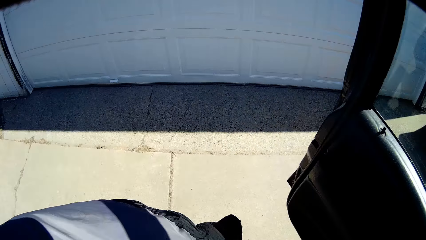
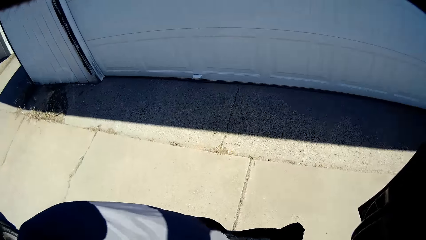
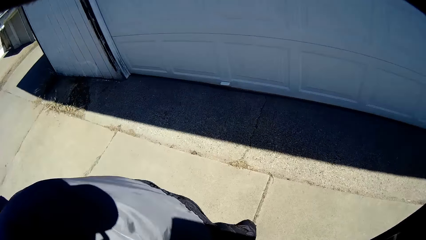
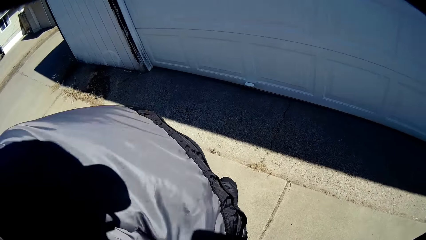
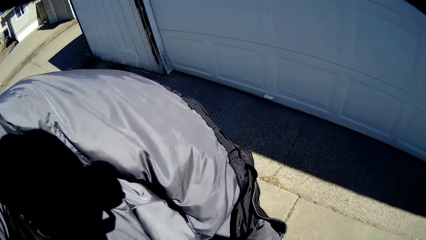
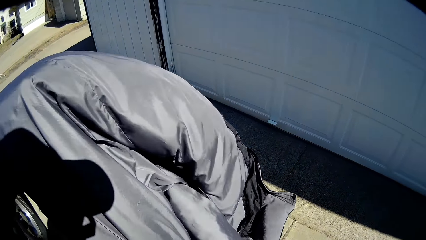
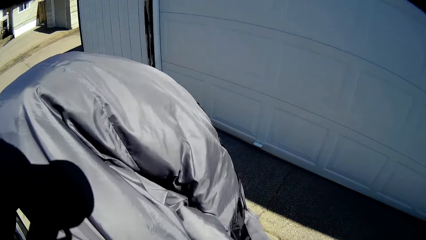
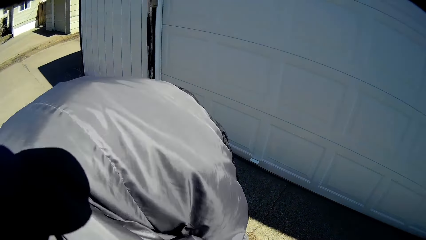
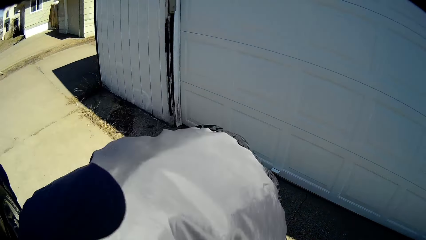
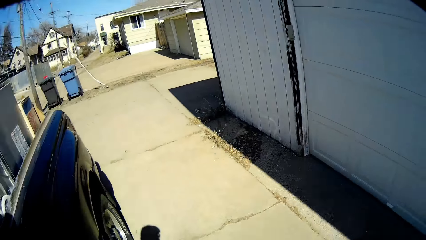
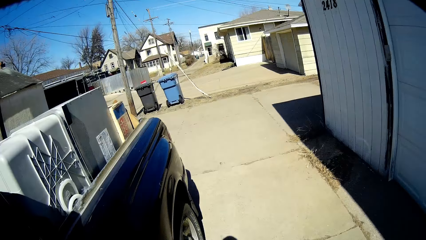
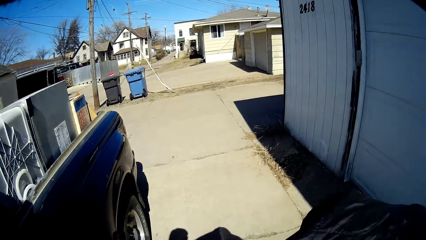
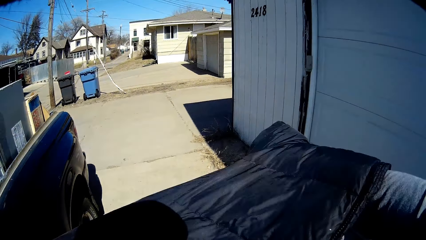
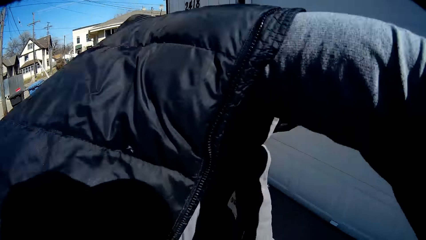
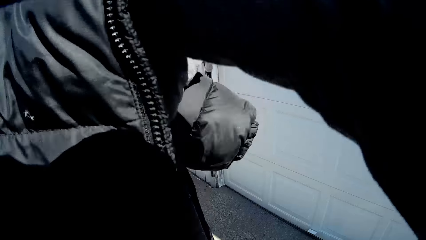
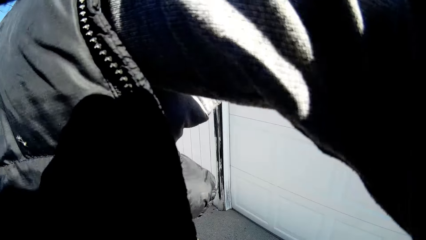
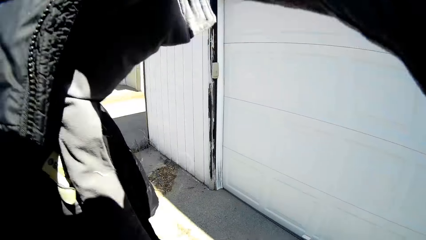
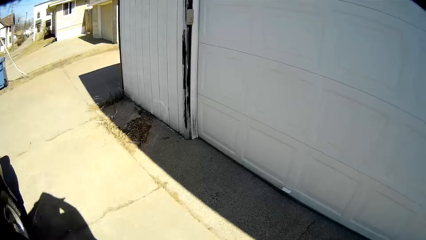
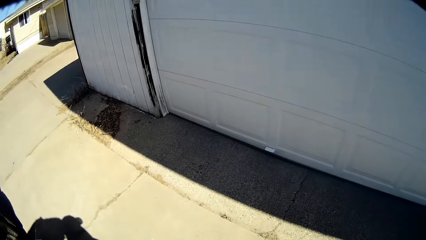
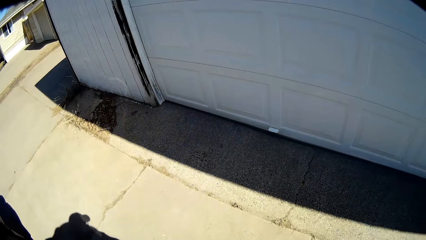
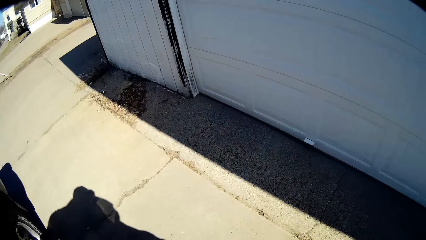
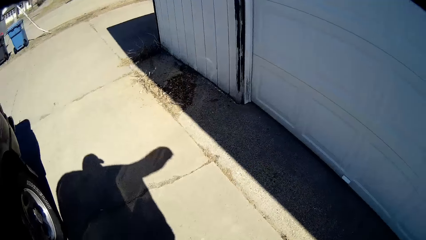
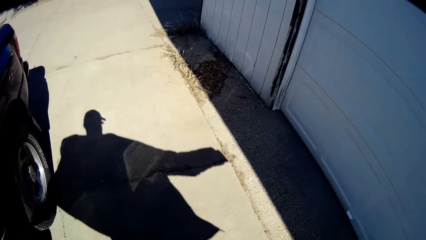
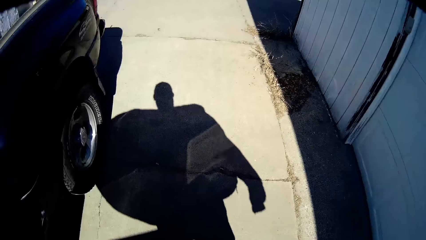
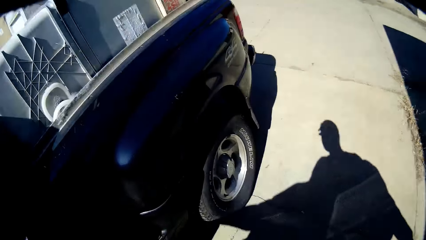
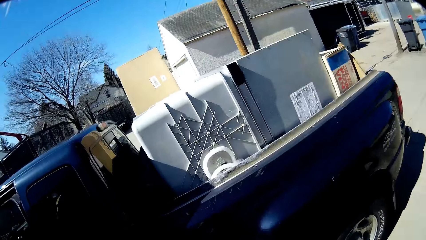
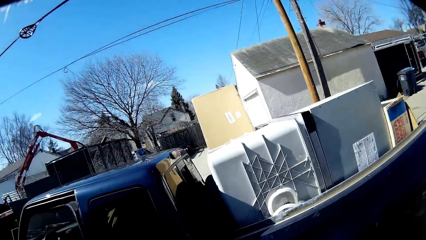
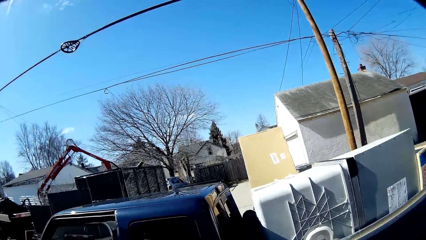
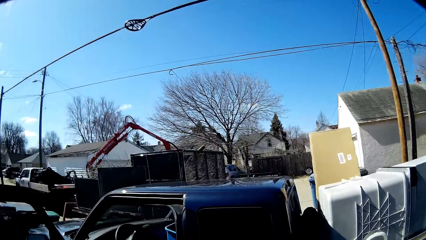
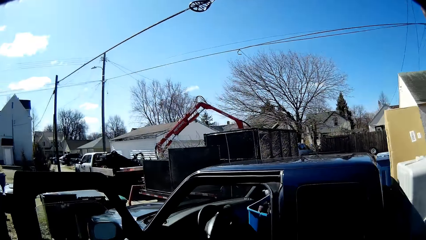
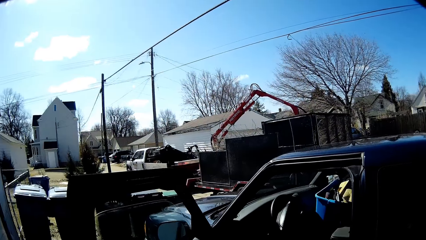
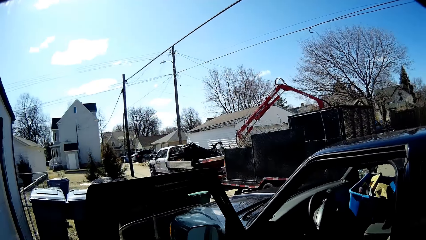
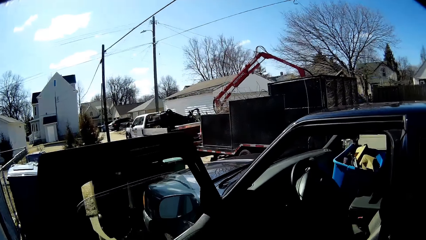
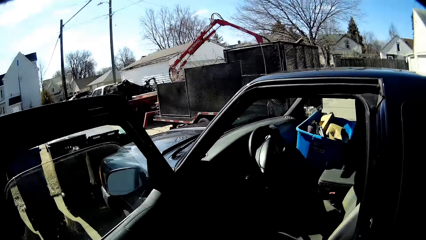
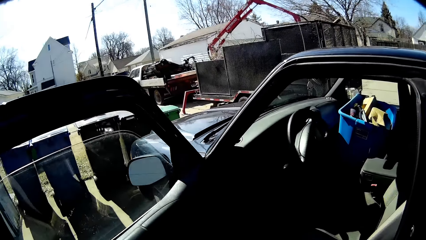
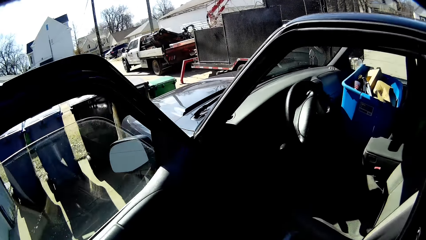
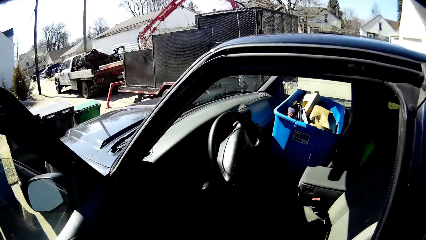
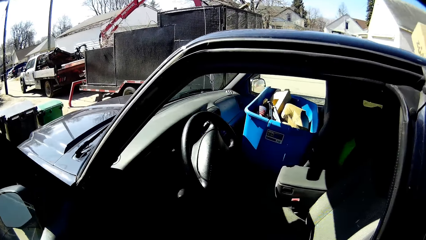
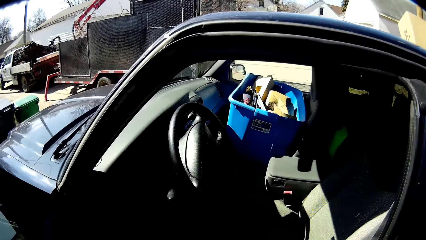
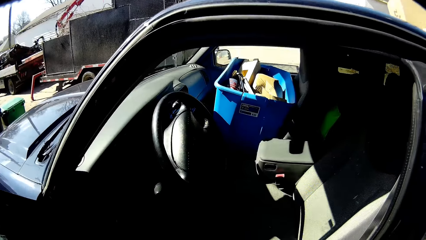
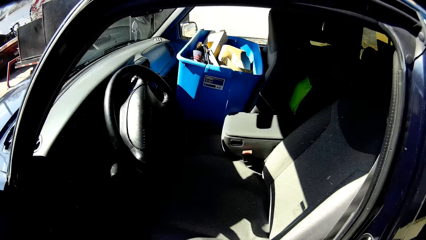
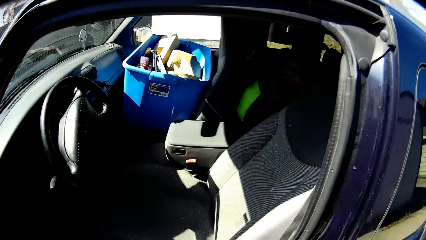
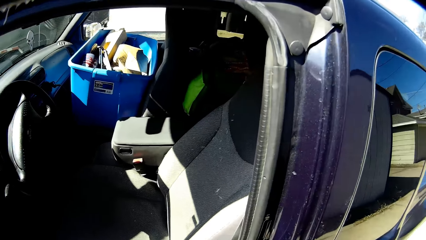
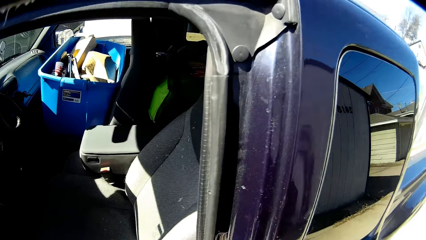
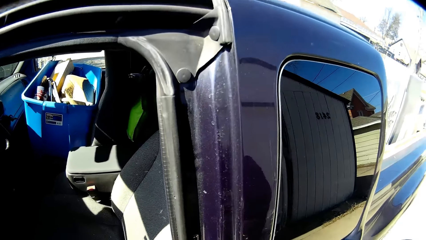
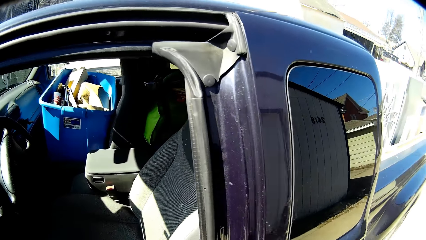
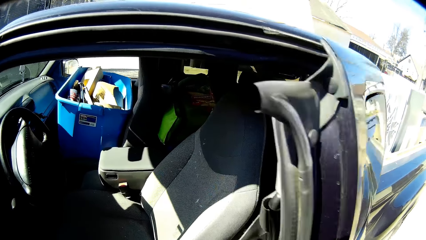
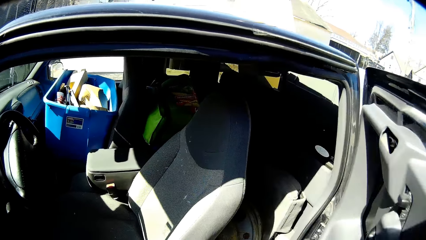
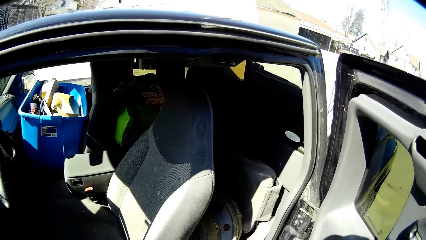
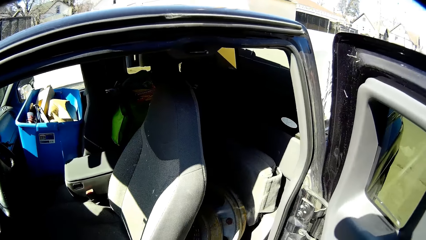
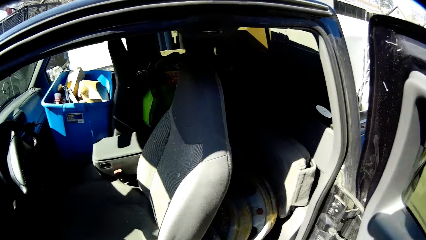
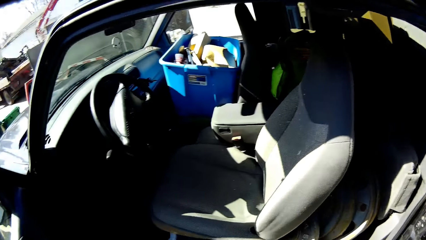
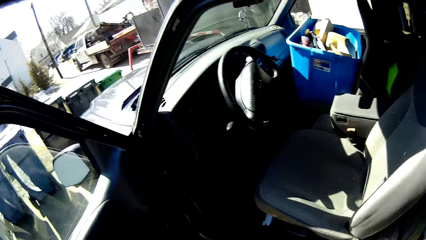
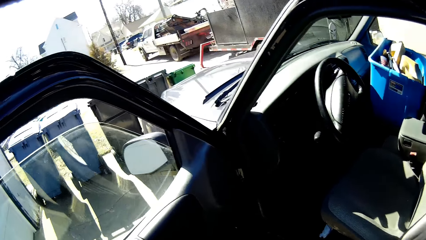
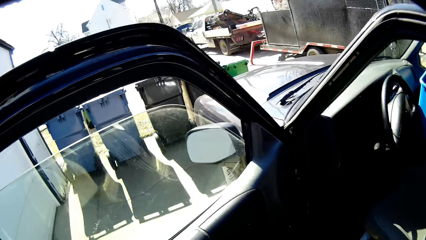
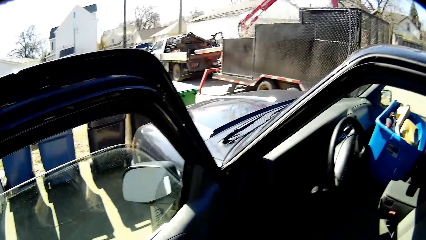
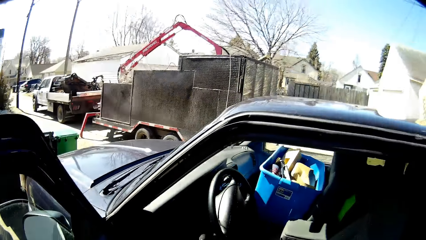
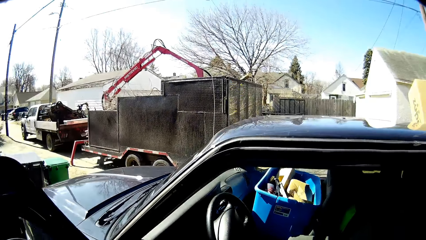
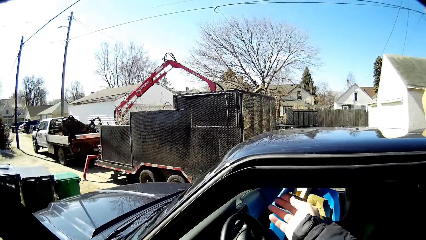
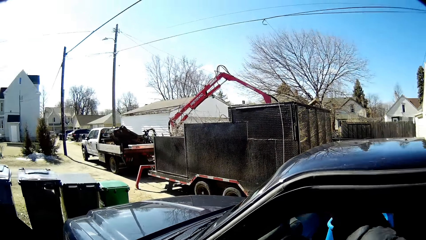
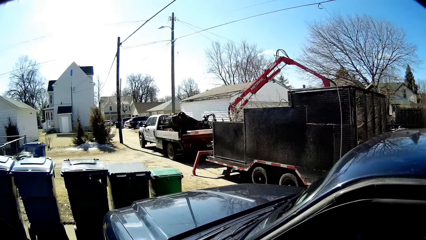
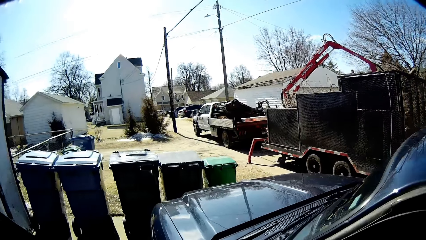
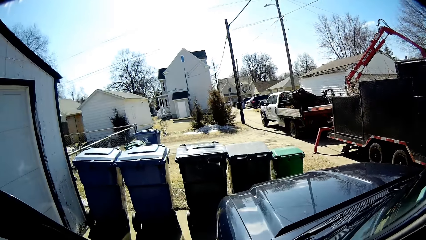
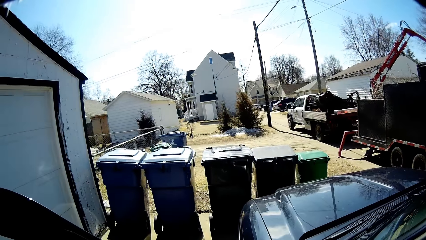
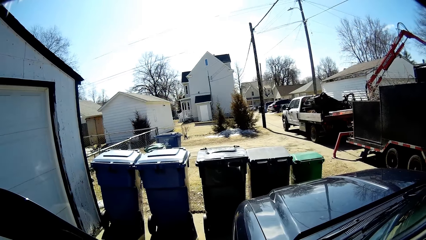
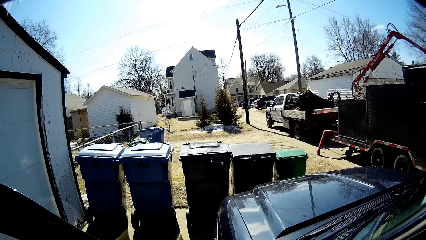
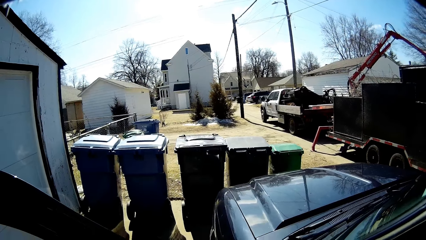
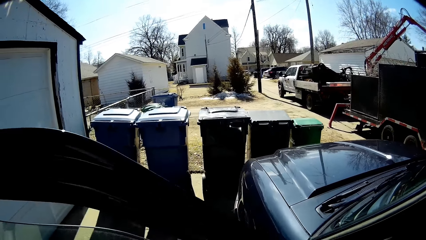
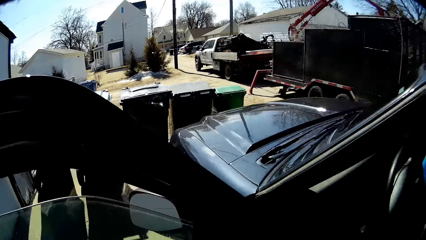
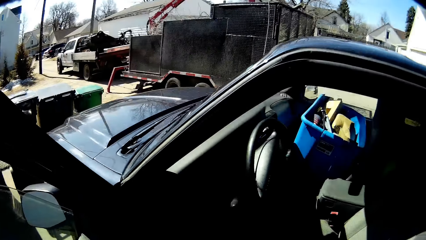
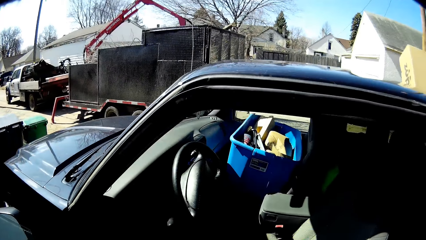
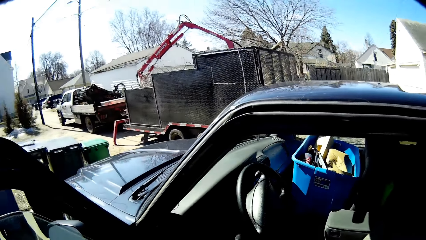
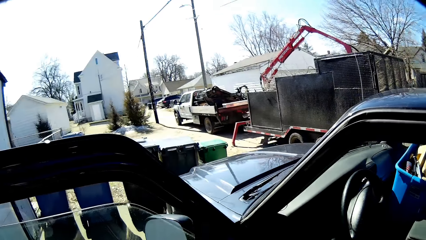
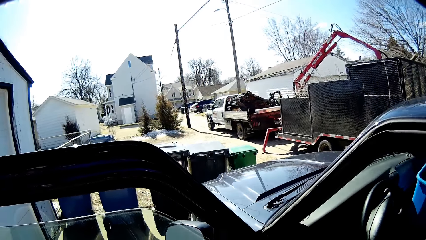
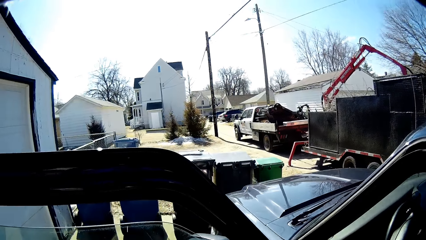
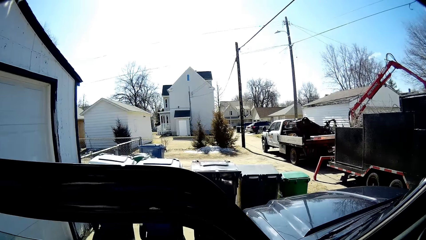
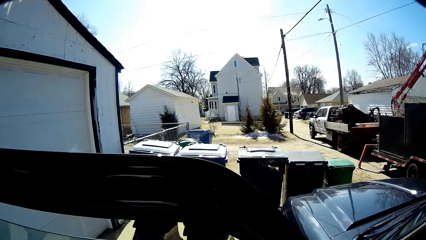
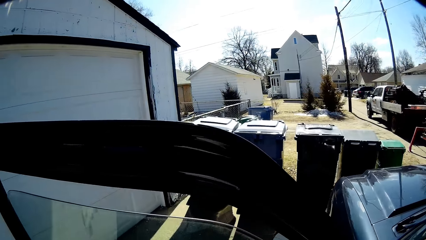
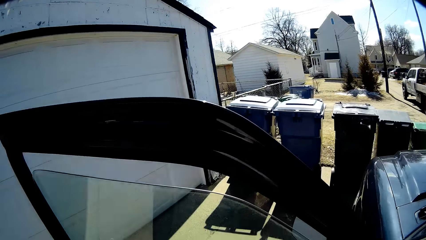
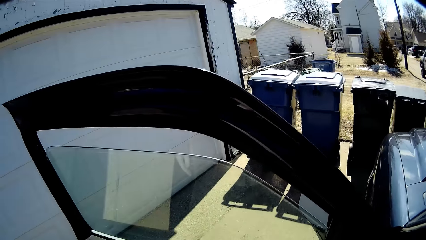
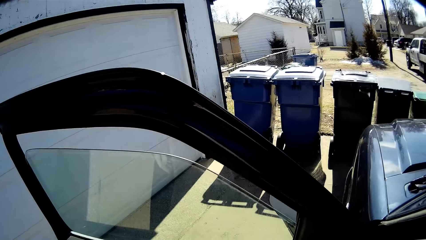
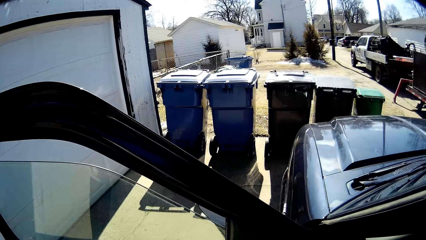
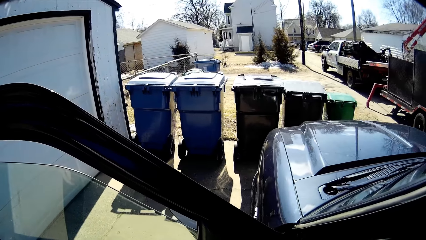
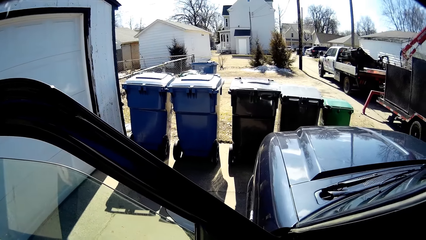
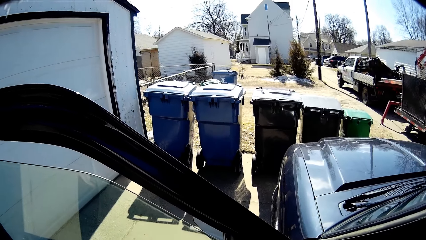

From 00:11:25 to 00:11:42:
The camera wearer puts on the jacket. He opens the vehicle's door. He moves his body. He reaches his hand in the vehicle.
